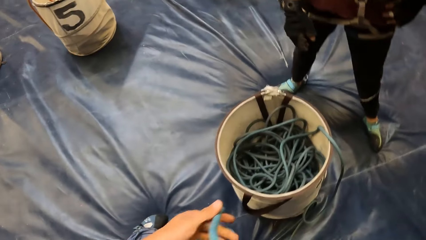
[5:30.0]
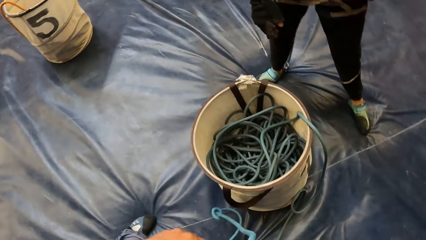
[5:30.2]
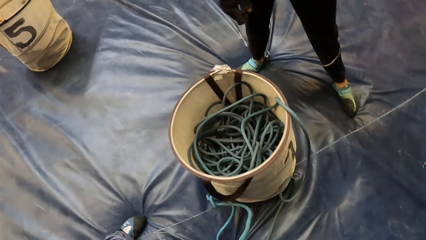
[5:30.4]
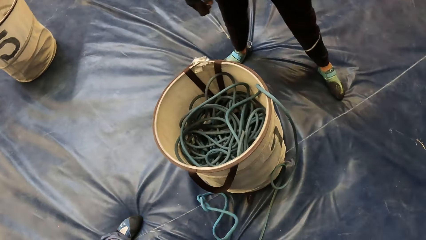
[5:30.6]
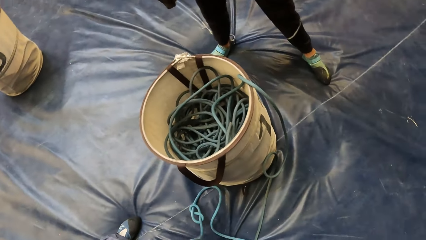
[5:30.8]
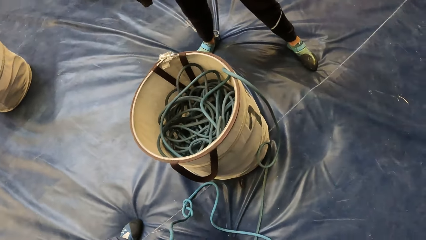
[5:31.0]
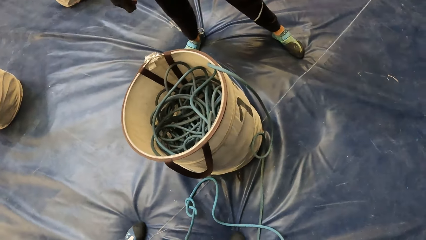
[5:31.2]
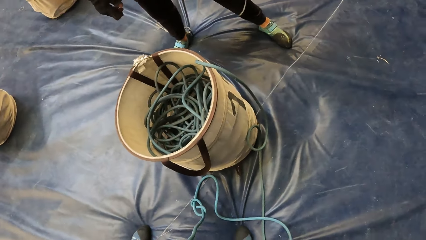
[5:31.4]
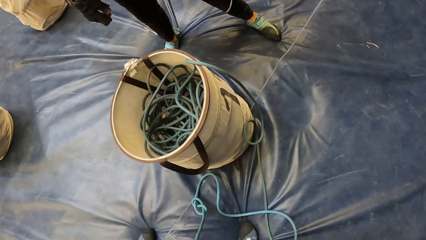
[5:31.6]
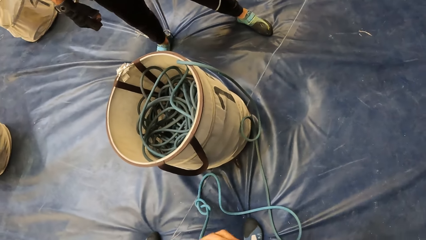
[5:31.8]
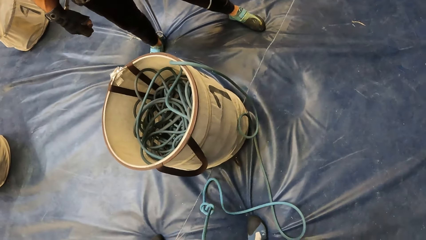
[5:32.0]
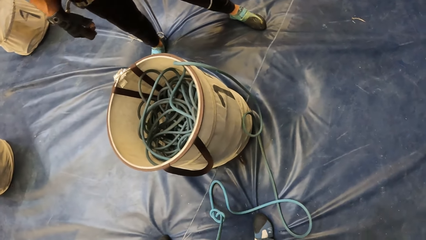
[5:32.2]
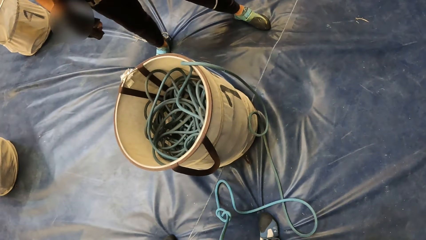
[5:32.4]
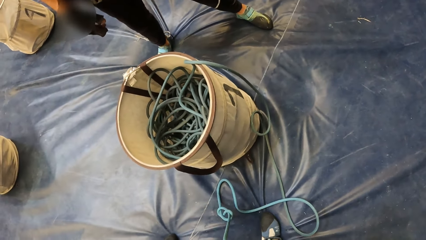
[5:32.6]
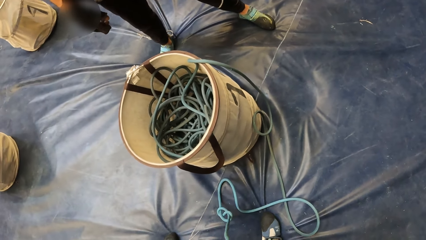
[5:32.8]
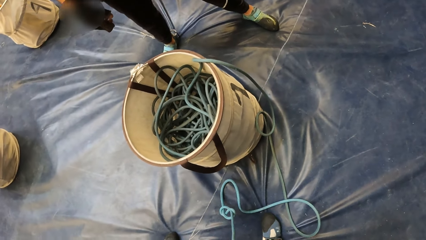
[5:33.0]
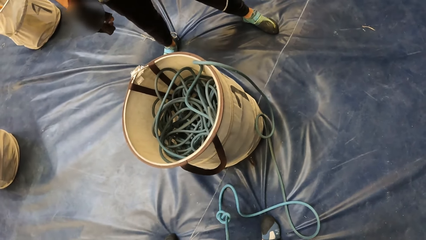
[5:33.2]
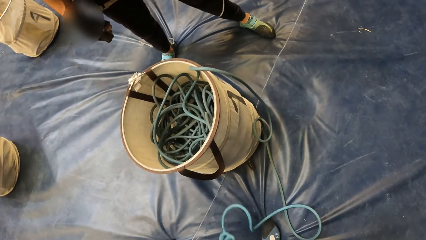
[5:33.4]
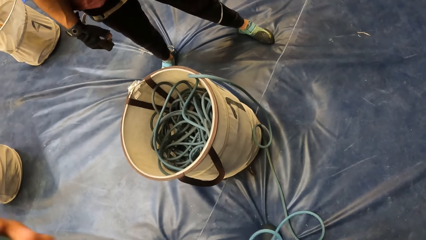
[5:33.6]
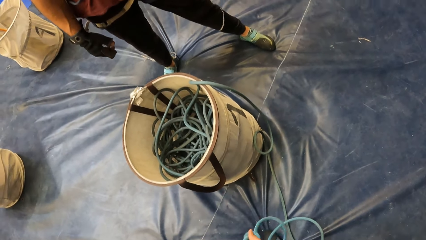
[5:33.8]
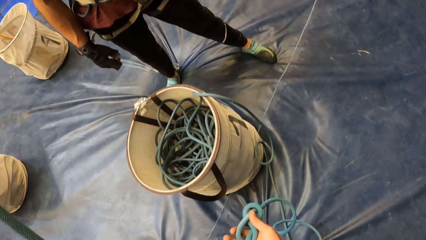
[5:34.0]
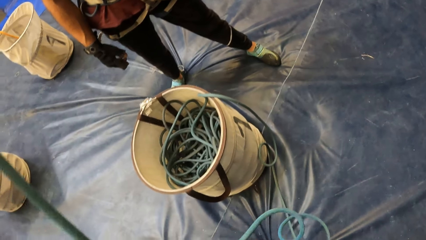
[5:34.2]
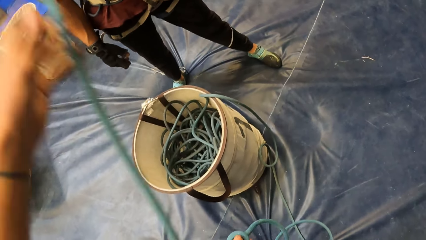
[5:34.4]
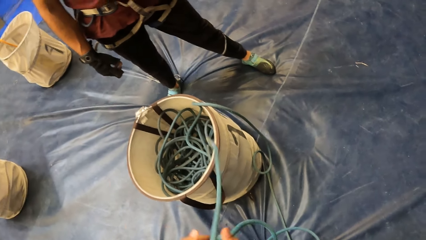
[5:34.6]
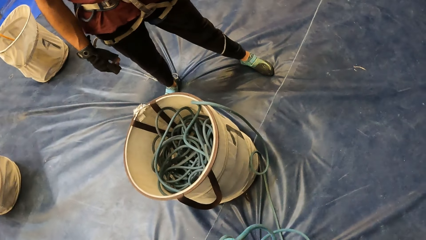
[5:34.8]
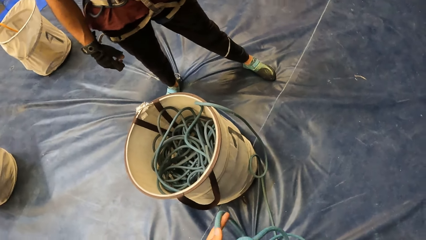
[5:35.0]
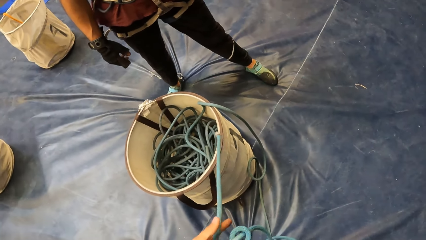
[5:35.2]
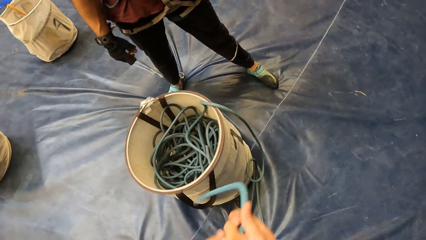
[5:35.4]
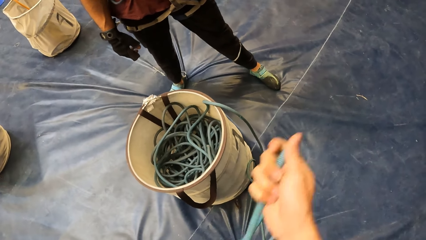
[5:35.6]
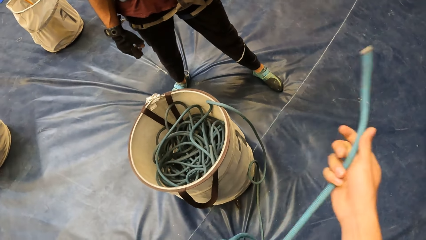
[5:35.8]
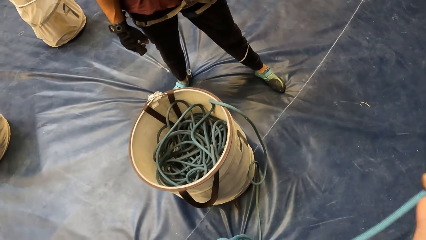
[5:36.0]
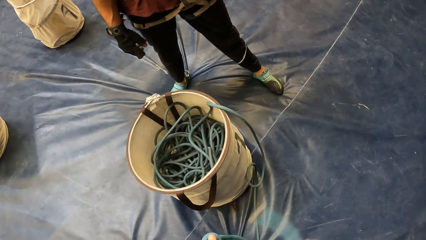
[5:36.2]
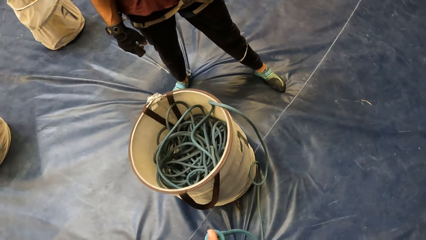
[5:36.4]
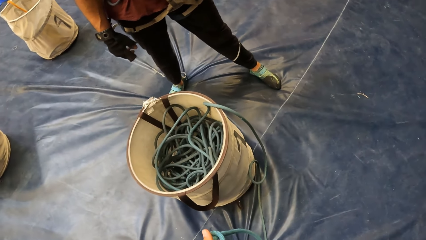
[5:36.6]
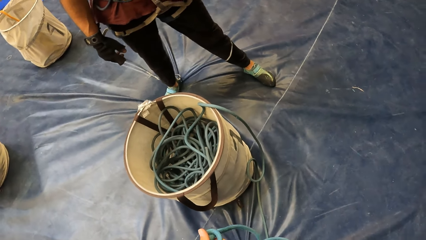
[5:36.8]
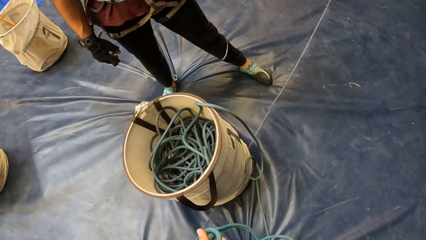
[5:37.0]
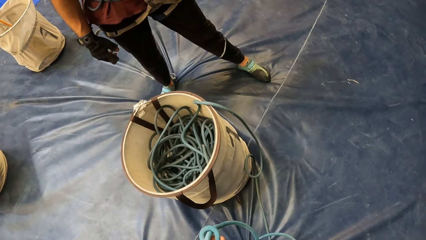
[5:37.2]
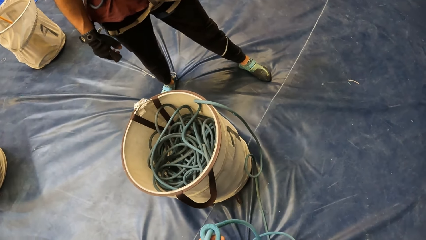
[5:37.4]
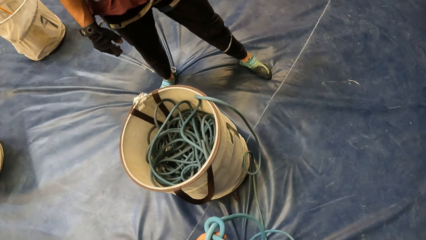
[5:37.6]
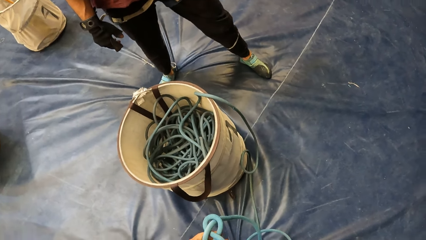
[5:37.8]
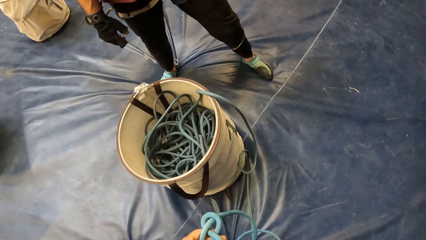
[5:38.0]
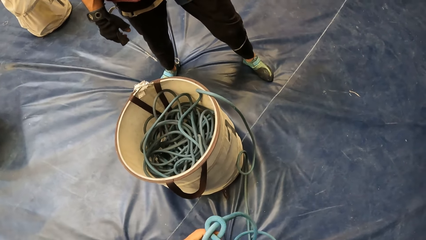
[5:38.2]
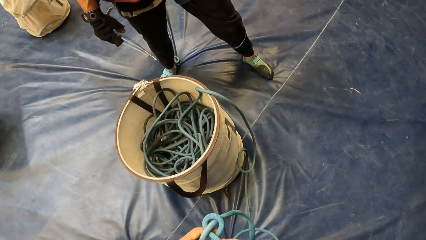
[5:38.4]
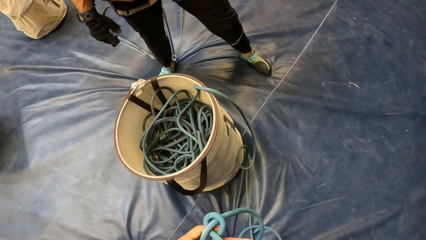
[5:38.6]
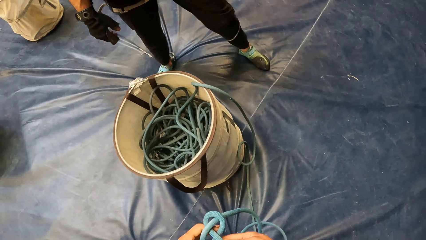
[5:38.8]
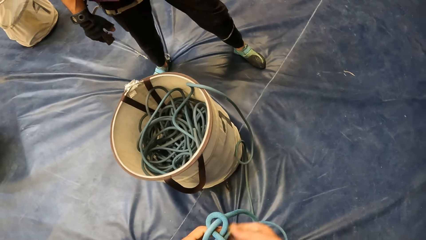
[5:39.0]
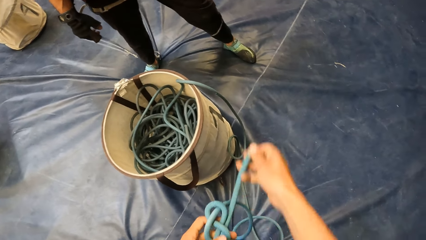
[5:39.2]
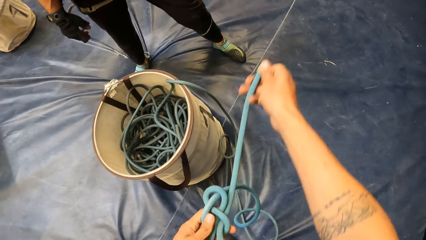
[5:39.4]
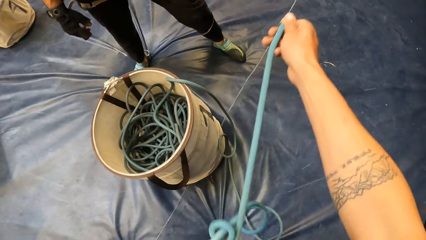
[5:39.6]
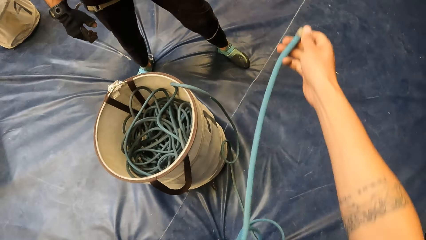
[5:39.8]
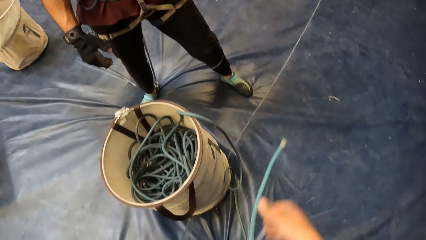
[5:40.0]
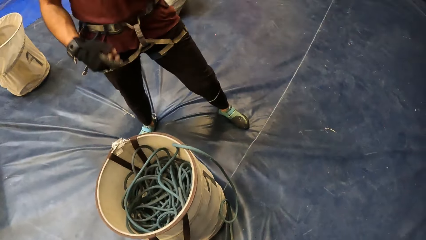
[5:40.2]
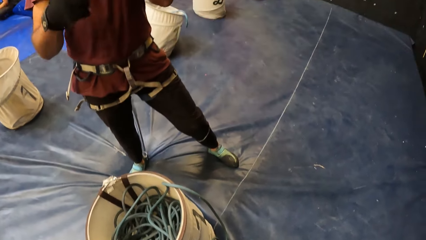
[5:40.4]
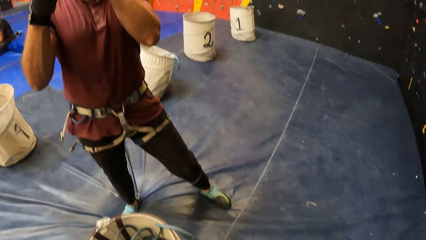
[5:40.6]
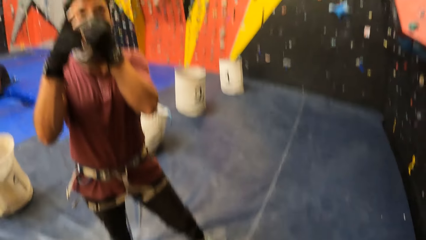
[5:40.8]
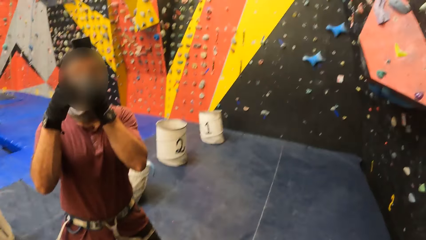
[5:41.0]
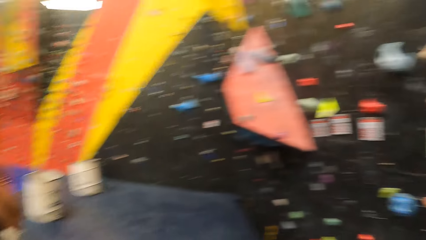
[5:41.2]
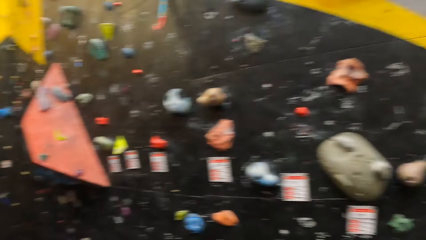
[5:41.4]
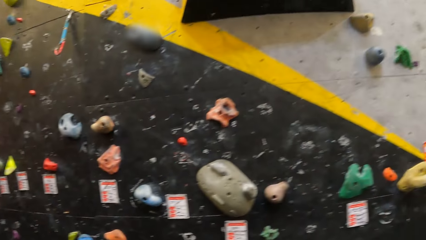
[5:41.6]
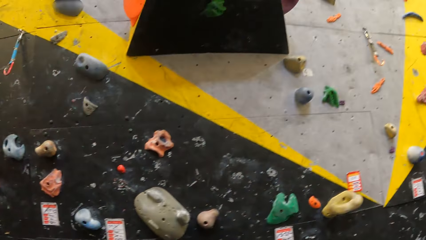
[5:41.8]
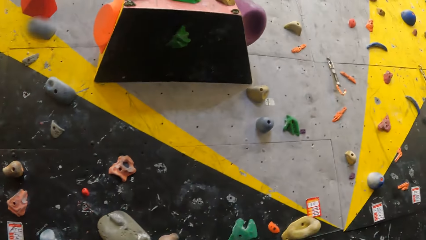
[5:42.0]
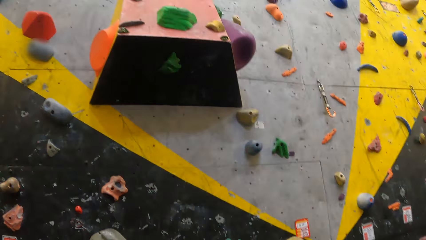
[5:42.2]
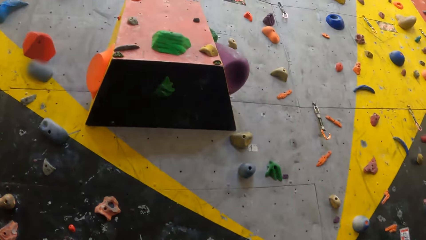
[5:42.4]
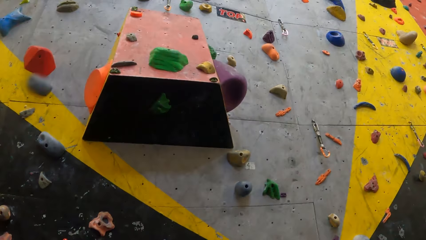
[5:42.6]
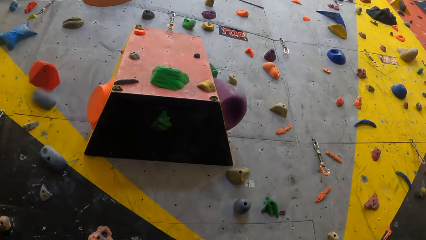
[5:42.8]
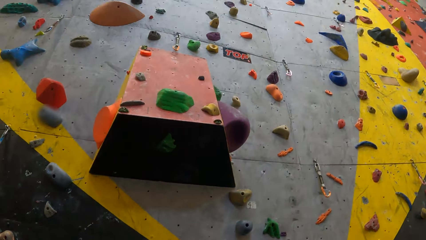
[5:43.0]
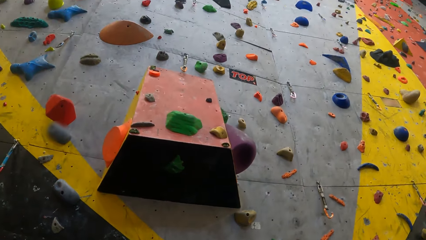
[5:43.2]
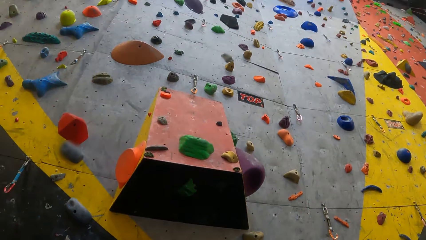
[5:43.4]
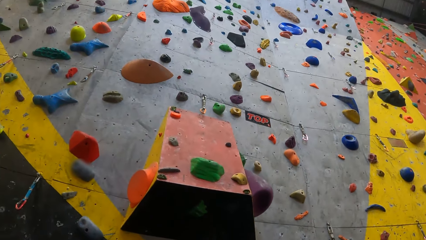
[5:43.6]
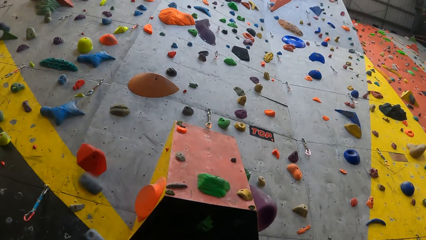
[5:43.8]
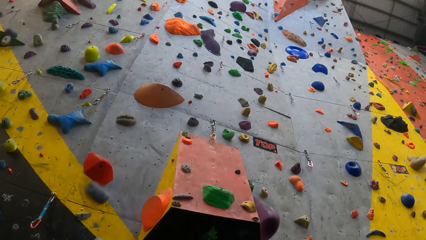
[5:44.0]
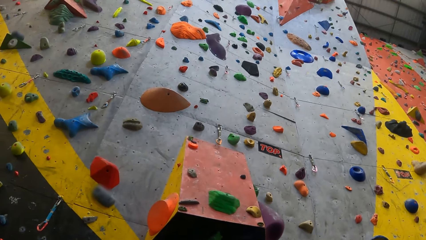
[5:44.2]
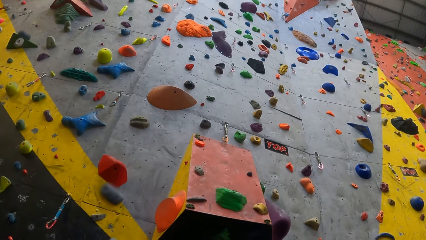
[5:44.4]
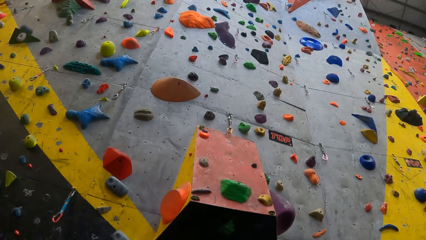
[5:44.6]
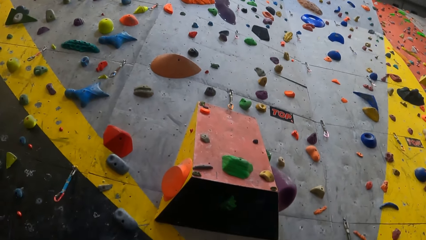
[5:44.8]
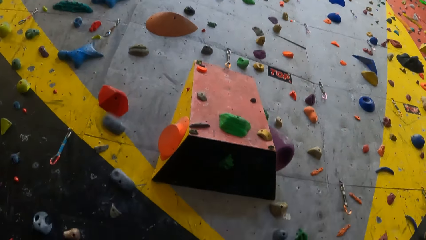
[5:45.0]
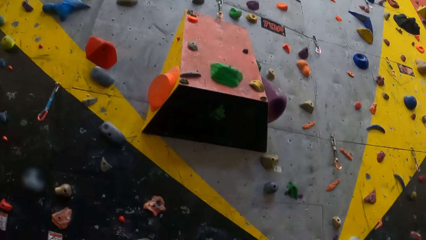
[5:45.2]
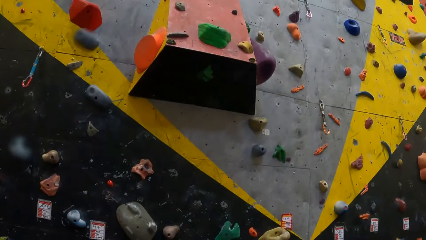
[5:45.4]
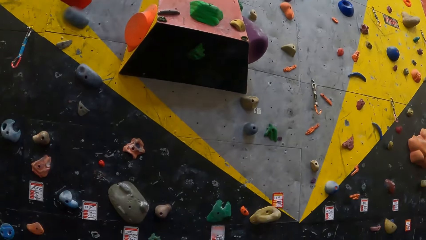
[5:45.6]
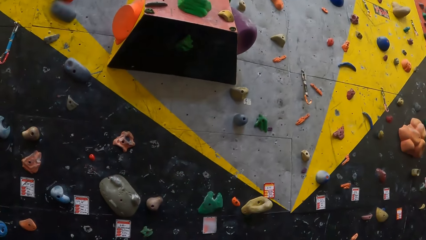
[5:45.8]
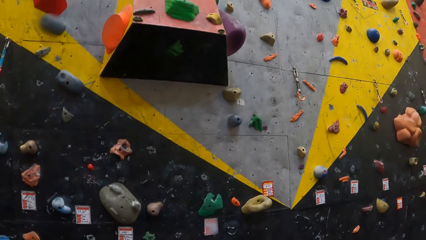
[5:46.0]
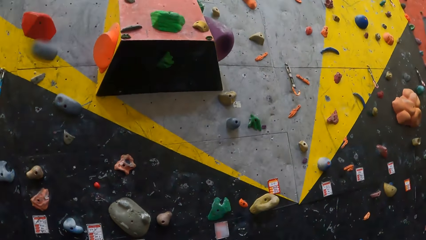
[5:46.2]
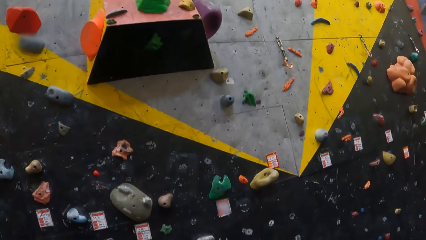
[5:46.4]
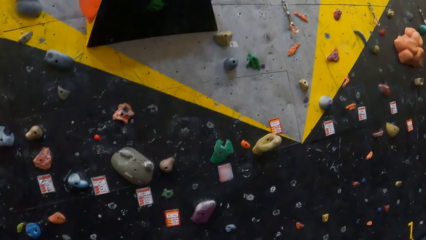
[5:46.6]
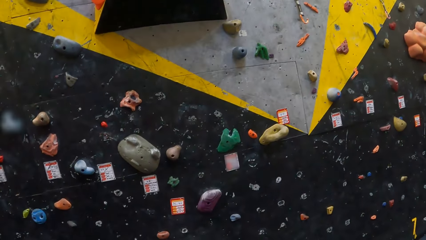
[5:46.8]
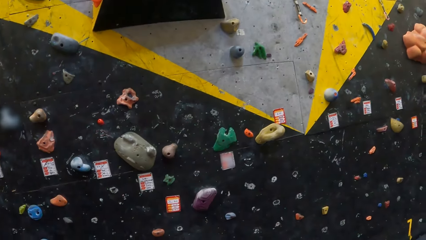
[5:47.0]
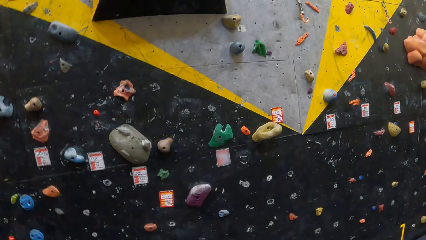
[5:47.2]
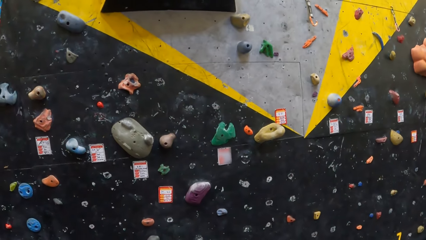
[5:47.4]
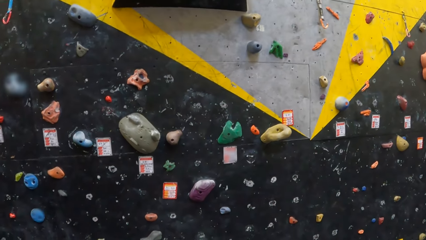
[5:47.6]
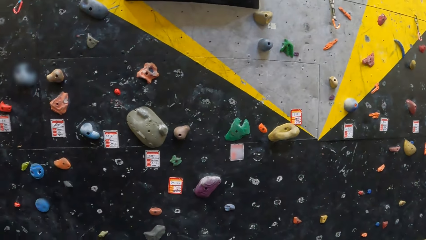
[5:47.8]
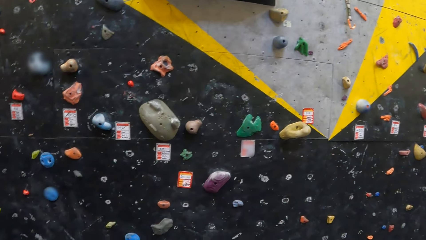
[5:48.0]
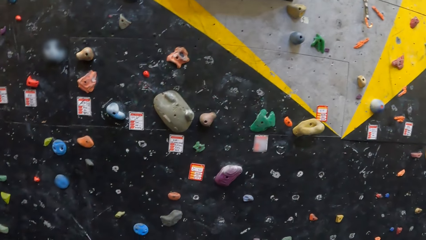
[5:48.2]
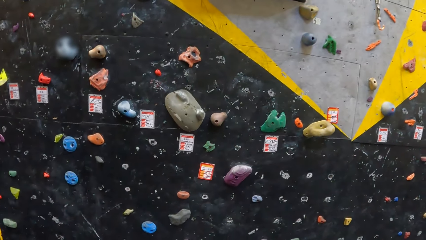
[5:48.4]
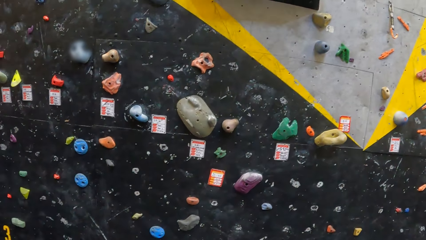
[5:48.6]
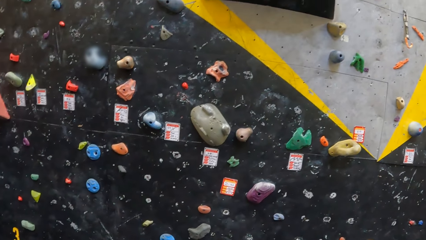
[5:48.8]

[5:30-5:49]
The camera wearer looks around.
